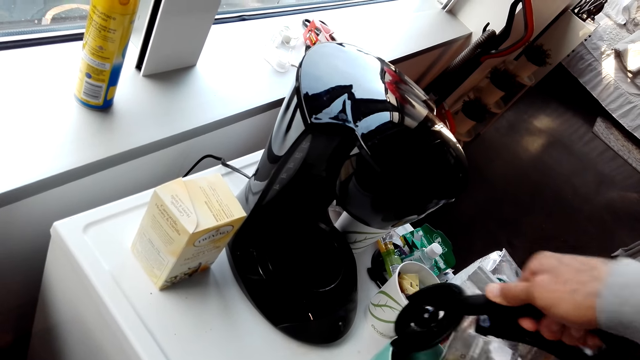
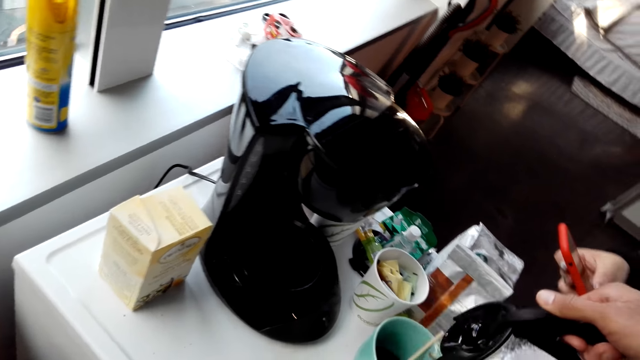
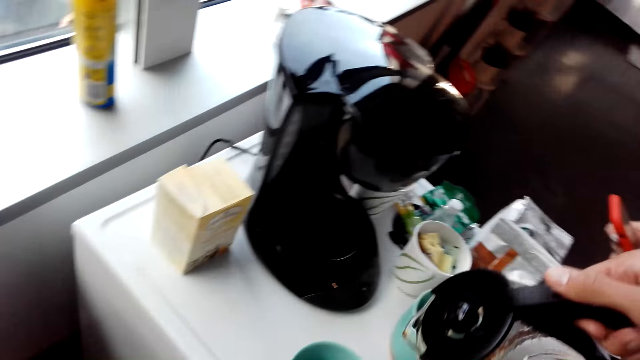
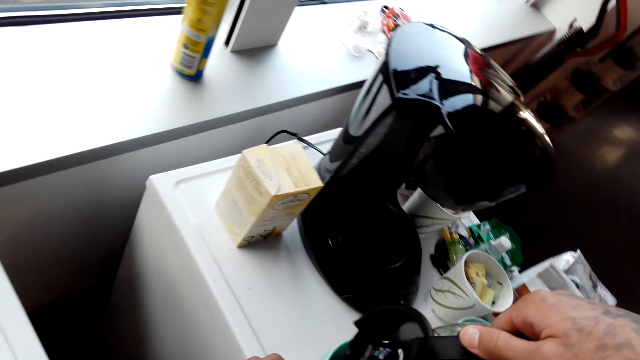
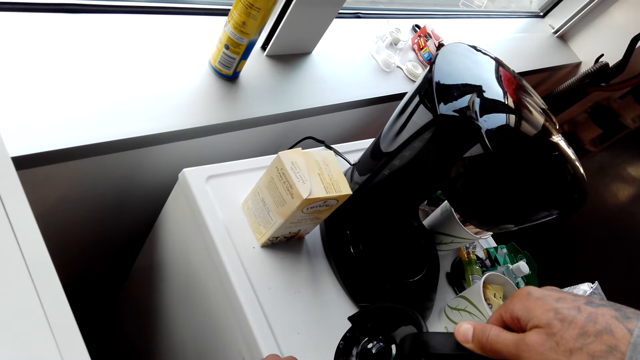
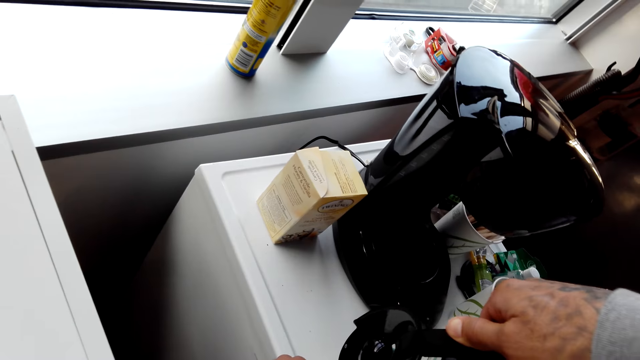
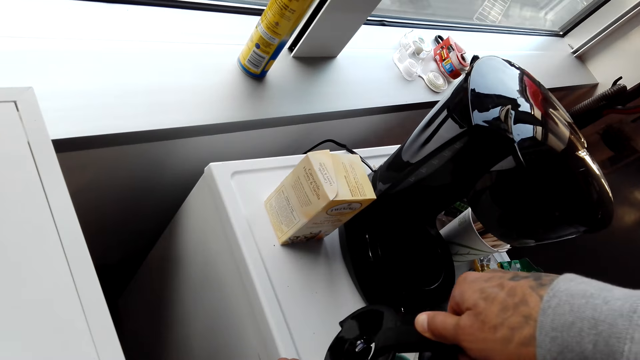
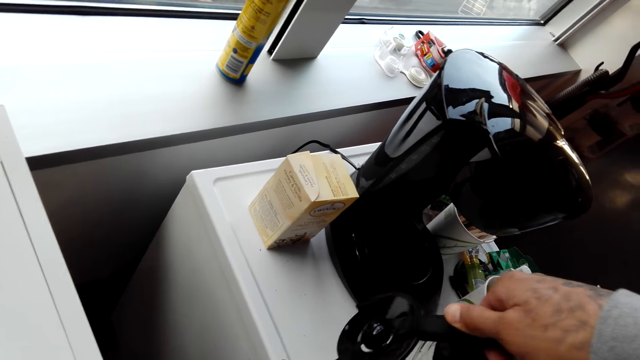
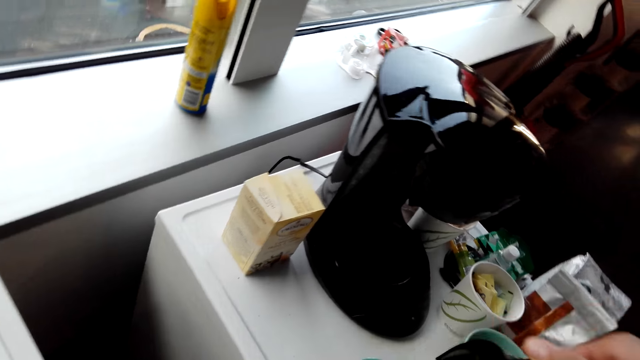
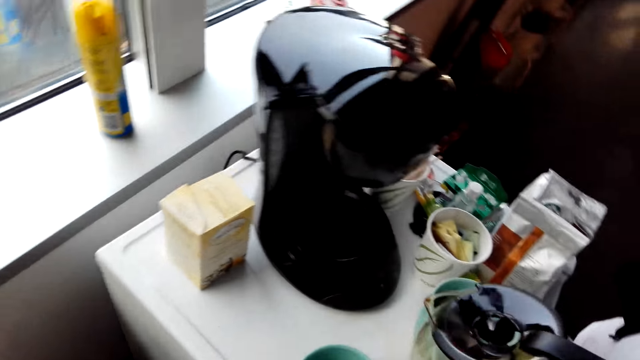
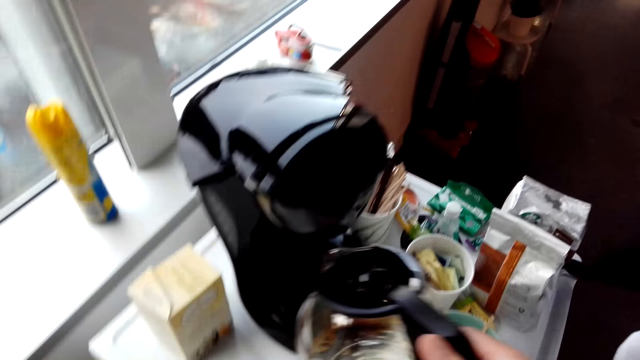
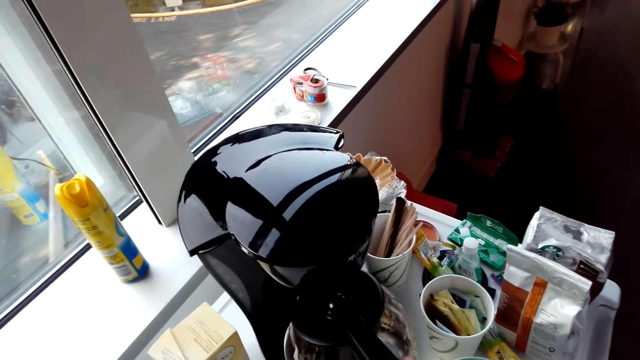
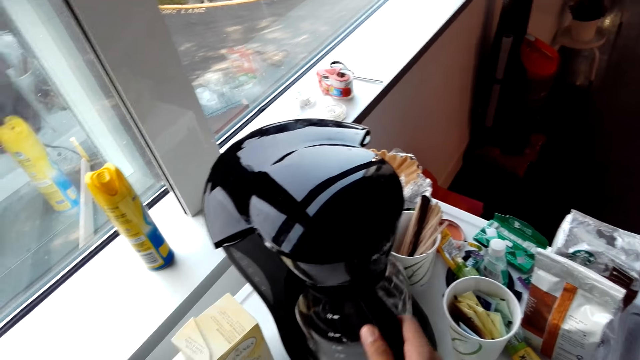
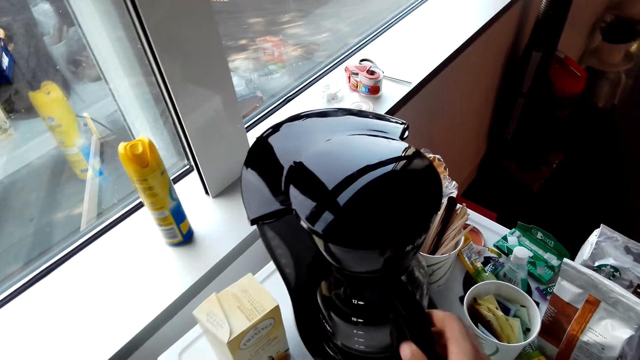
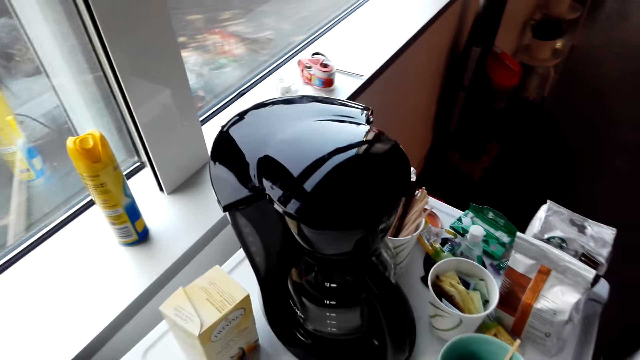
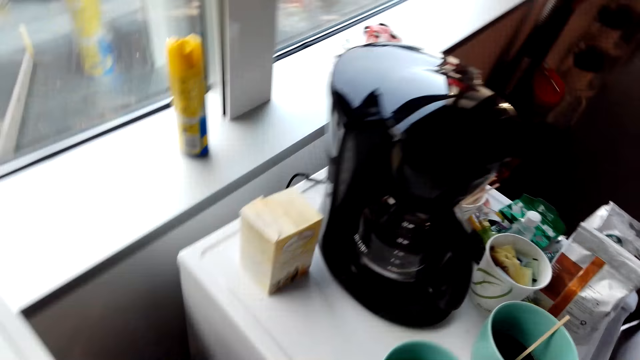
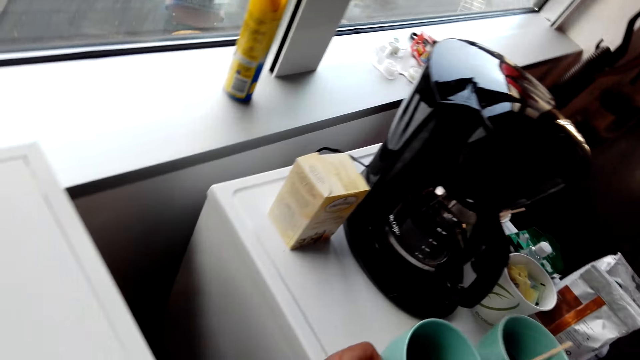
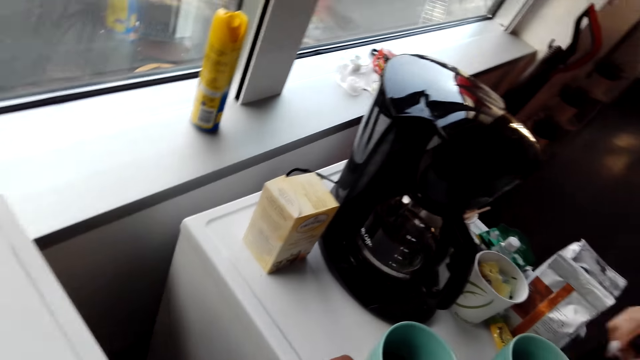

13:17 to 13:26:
The camera wearer puts the coffee jug in the coffee maker.

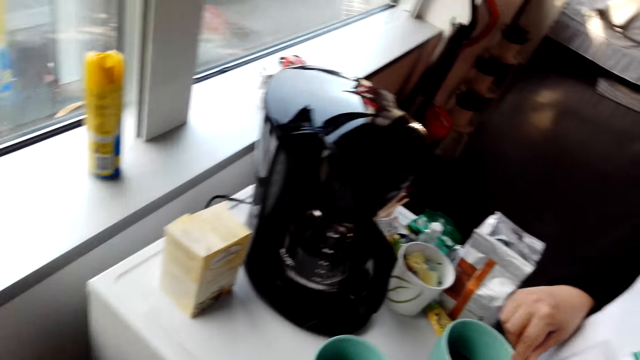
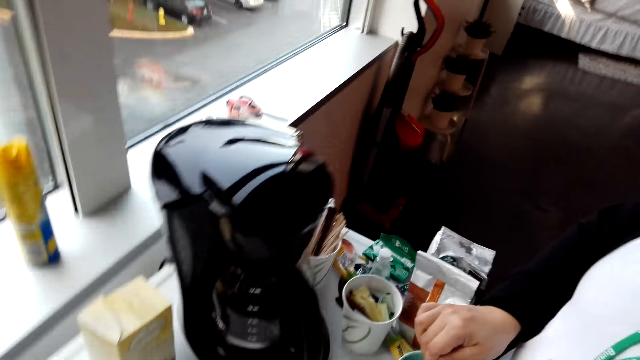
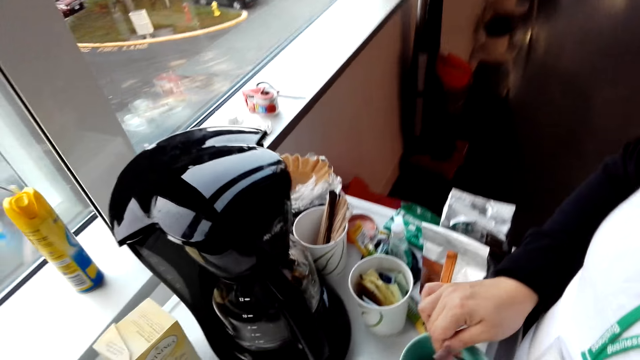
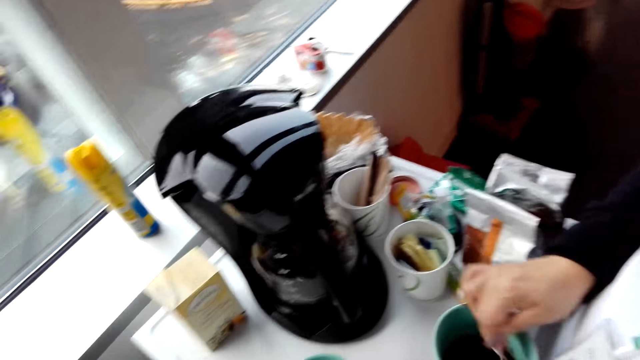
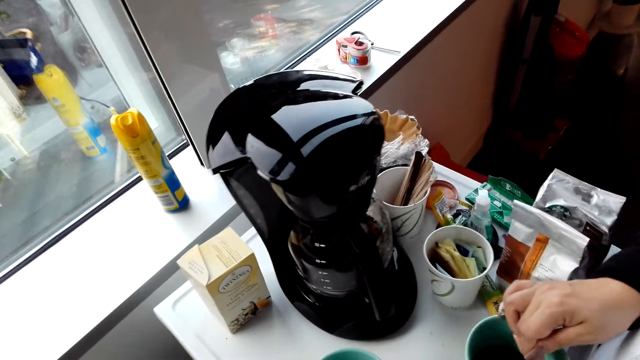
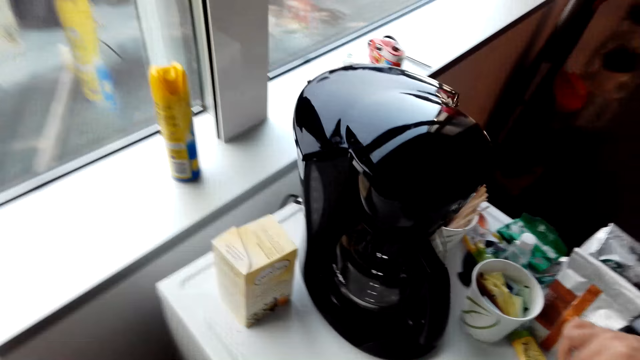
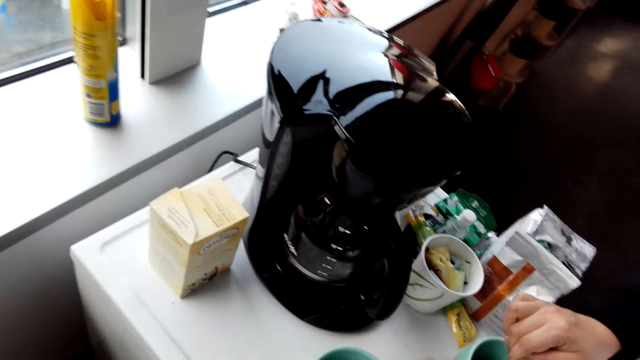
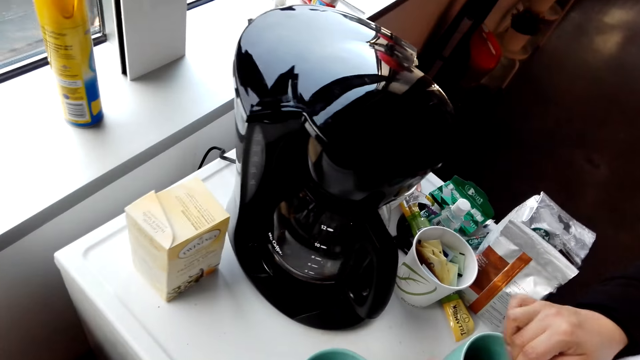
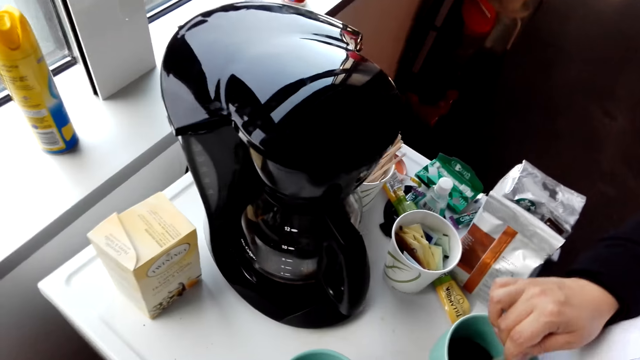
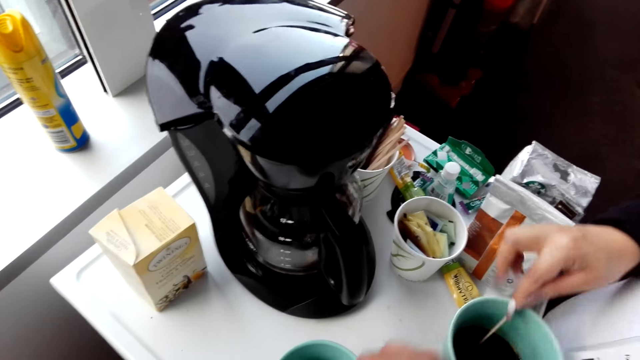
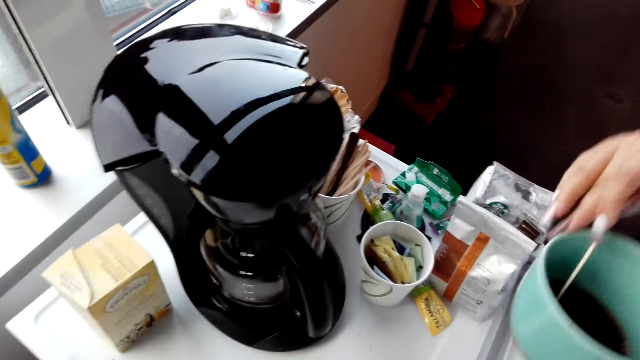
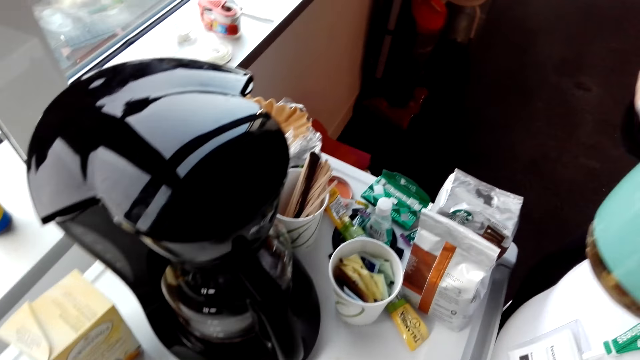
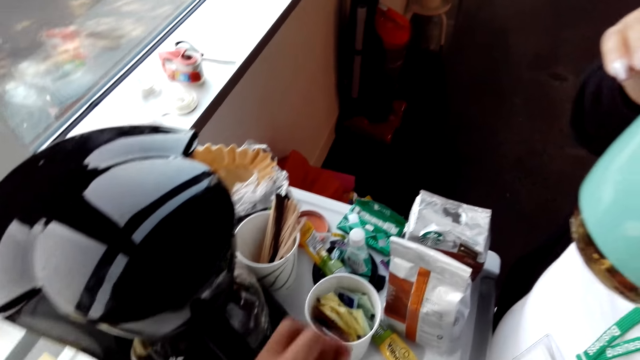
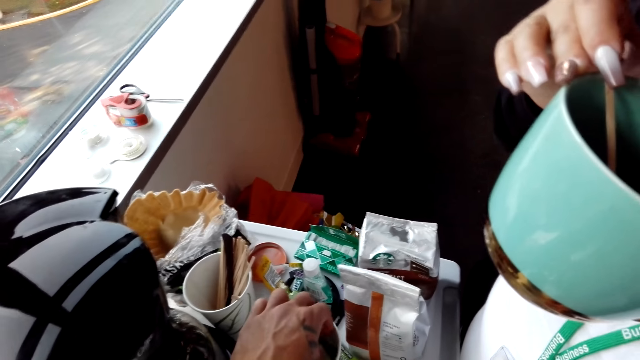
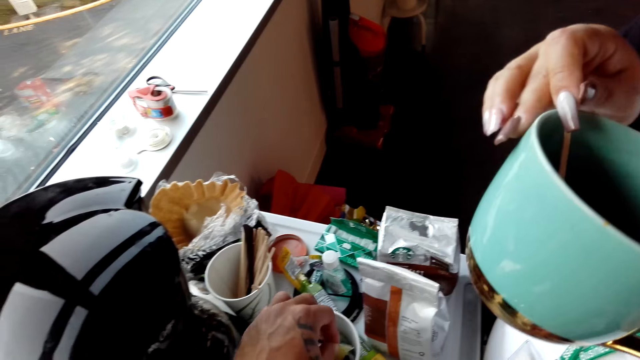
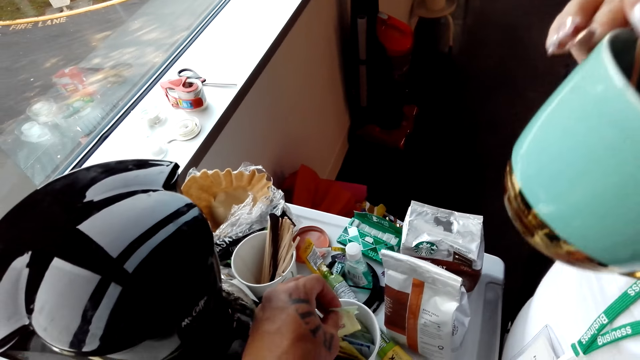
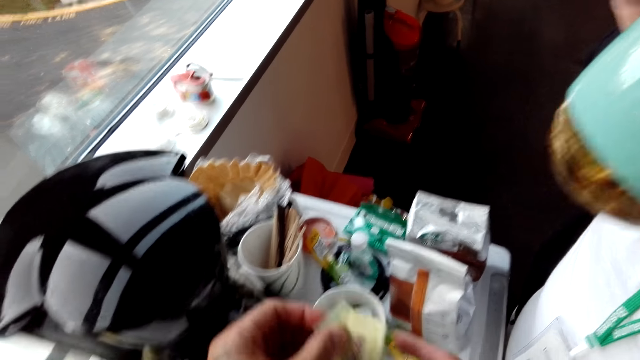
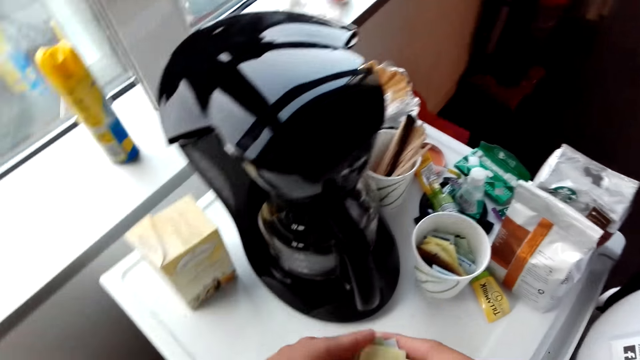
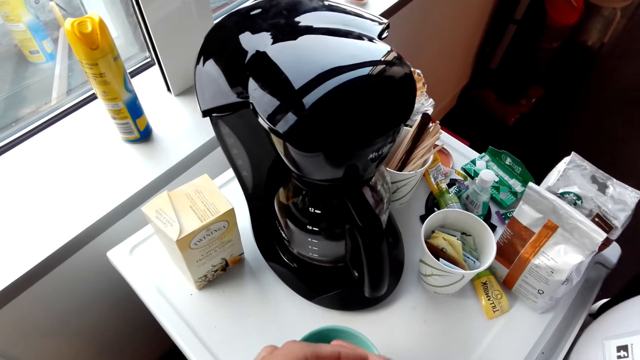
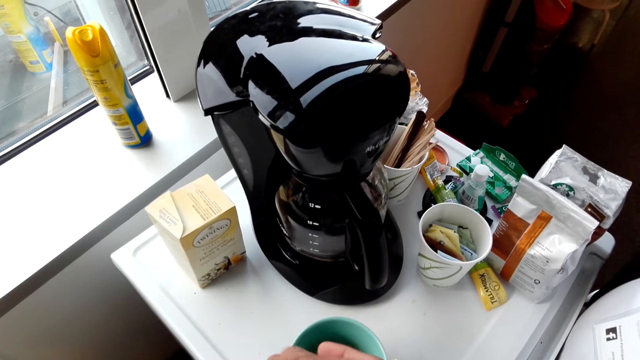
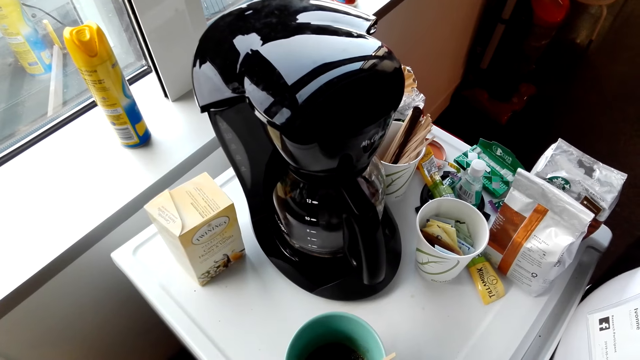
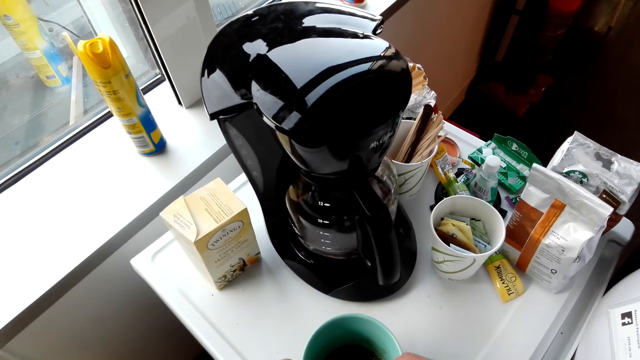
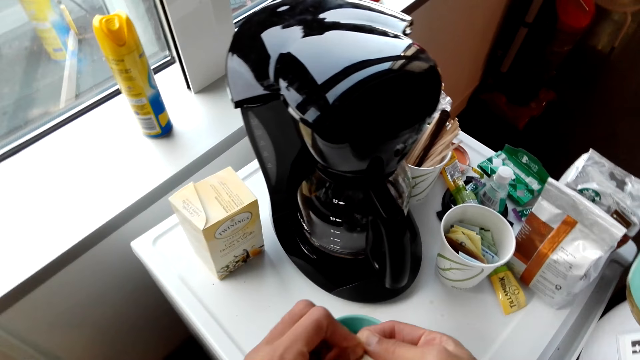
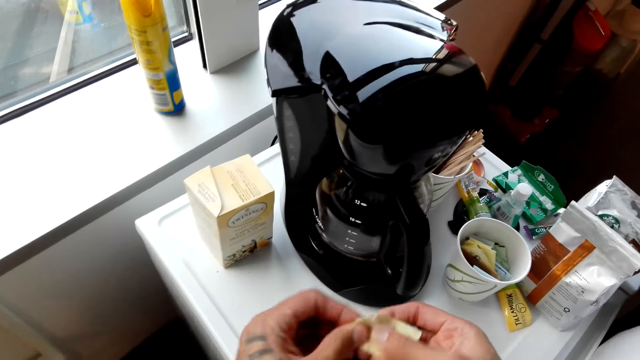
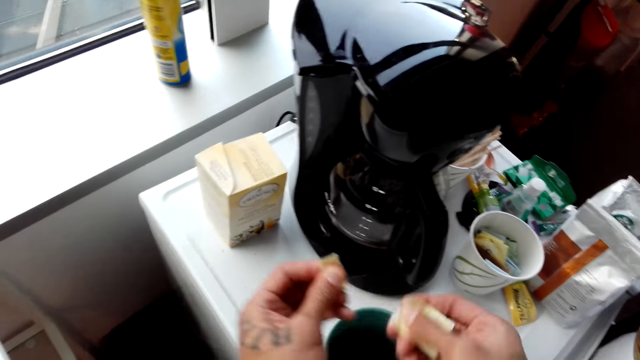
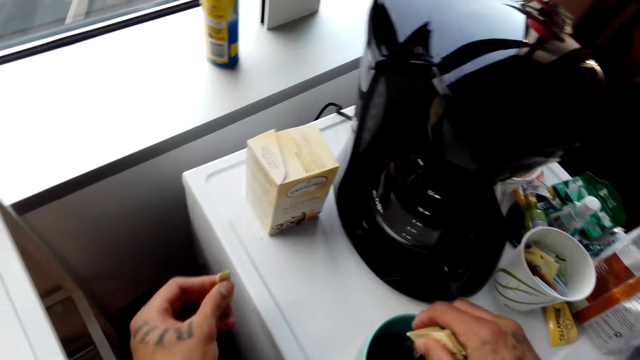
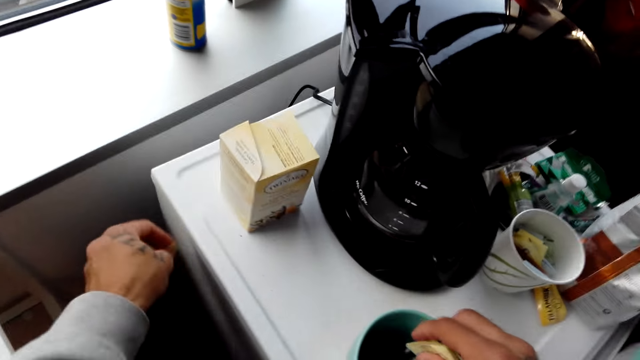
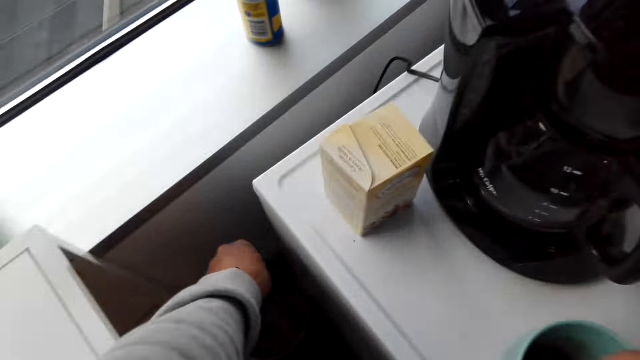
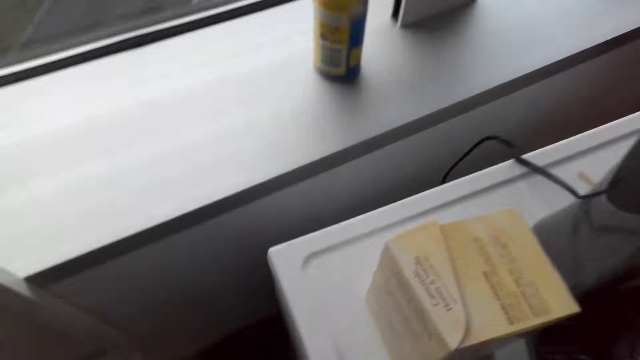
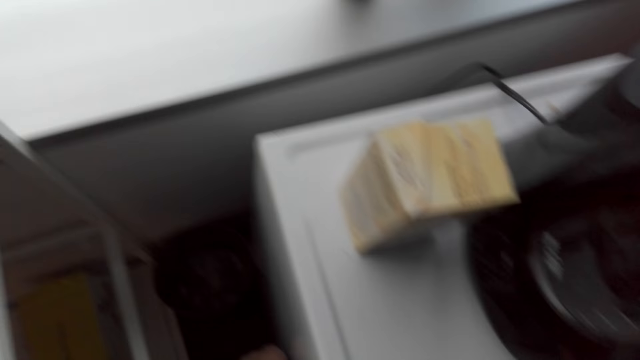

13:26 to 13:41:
A lady stirs the coffee in the cup. The camera wearer stirs the coffee. The lady takes a cup of coffee and drinks the coffee. The camera wearer picks up a sachet of sugar with his left hand. He opens the sachet of sugar and pours the sachet of sugar in the cup. He throws a piece of paper in the dustbin.
